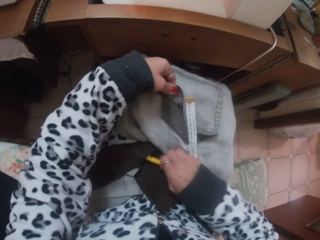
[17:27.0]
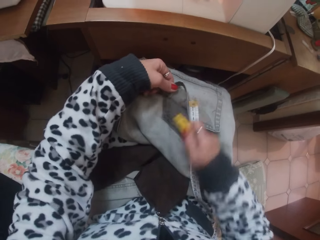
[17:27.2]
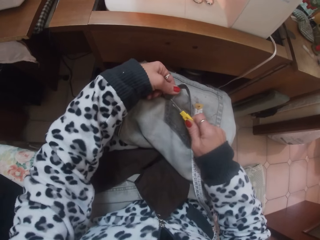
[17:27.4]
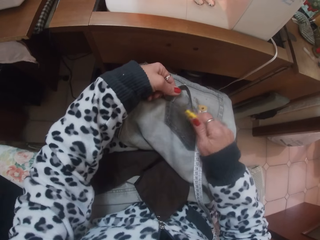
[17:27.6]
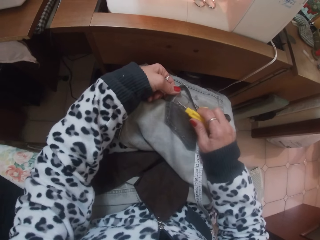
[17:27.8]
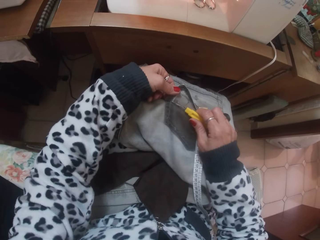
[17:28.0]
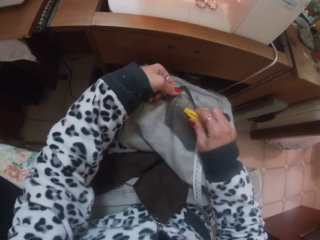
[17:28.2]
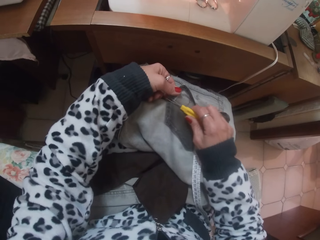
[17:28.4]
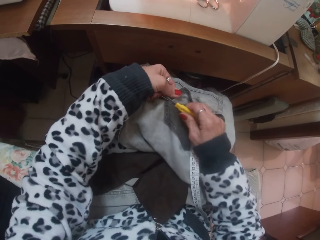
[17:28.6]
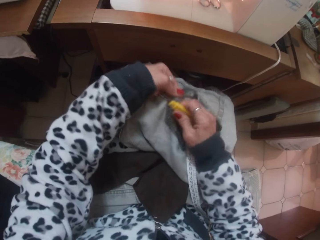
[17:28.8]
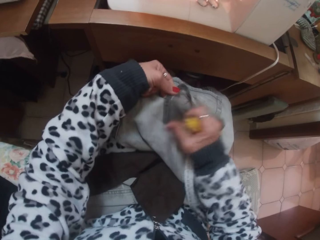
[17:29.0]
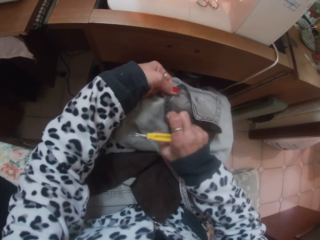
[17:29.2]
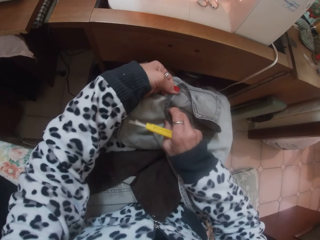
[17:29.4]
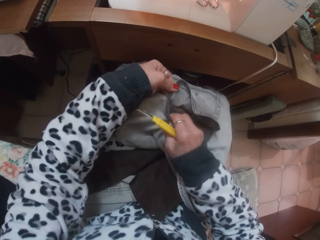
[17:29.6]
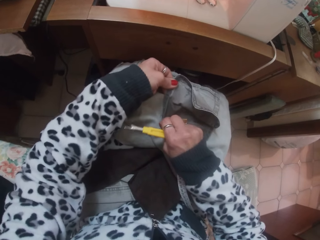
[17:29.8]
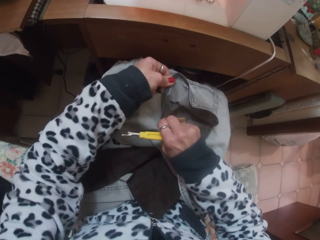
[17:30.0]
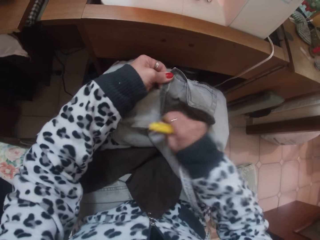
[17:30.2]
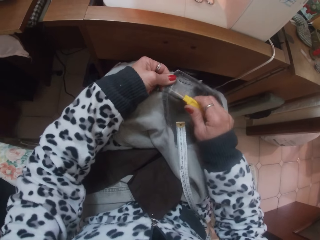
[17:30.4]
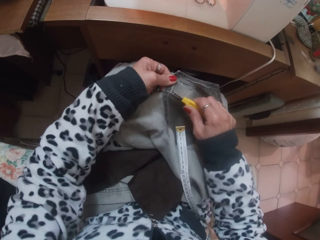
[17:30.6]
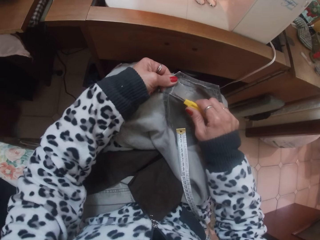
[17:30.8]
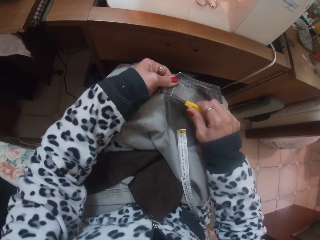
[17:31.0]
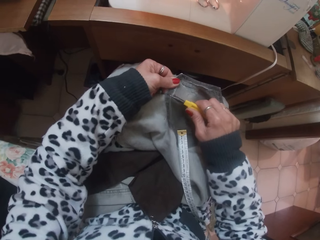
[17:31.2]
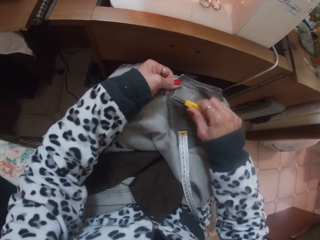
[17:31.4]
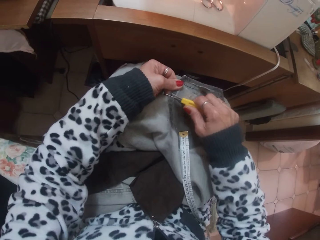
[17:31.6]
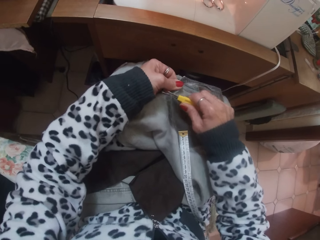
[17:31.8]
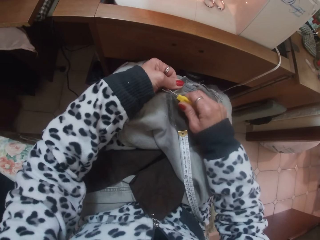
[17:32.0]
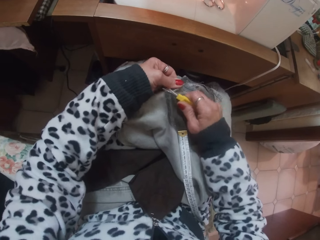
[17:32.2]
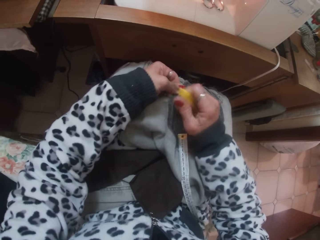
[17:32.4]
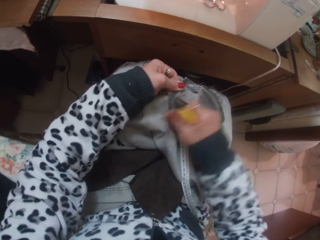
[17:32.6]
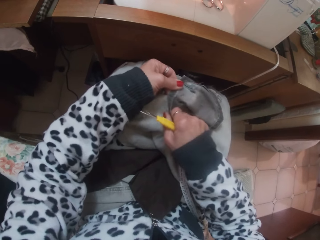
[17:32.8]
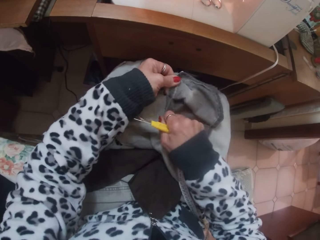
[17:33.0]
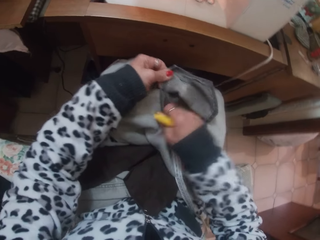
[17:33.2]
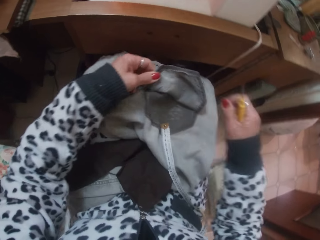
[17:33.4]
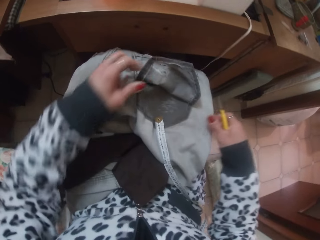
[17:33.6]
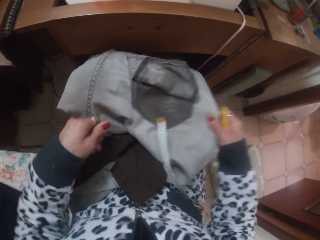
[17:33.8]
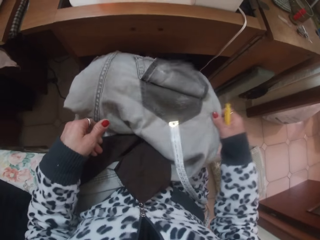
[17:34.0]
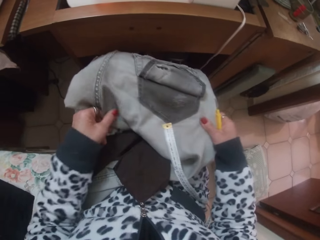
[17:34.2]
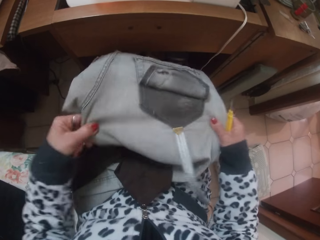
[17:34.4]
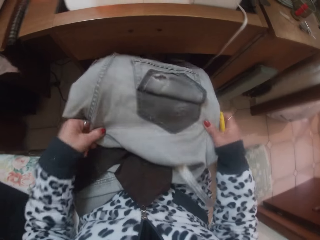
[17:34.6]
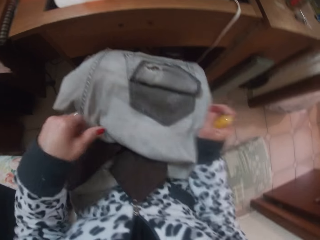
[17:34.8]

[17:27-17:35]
The camera wearer loosens the thread of the trouser pocket with the seam ripper in her right hand. She rips open the trouser pocket with her hands.

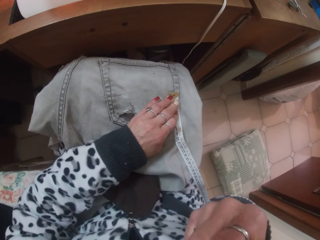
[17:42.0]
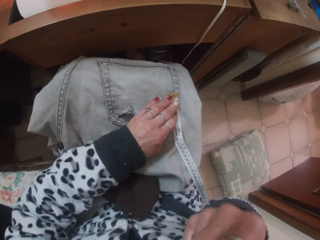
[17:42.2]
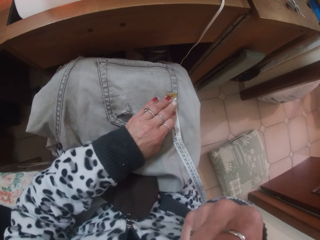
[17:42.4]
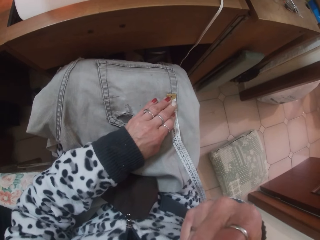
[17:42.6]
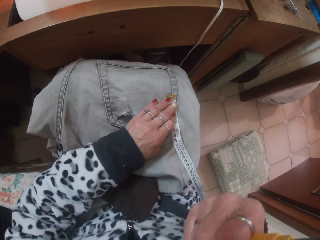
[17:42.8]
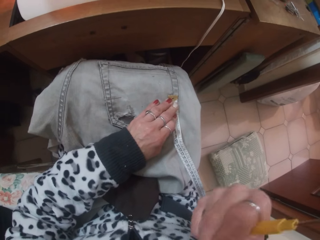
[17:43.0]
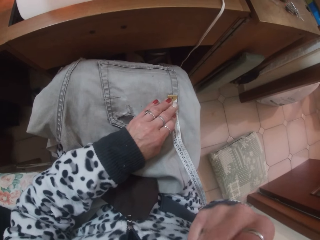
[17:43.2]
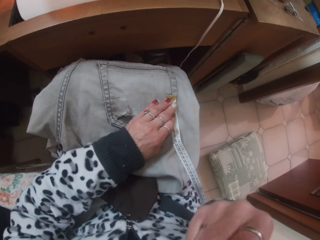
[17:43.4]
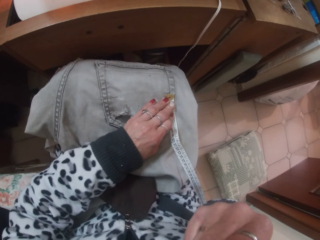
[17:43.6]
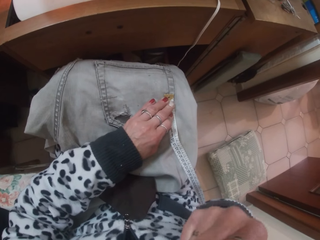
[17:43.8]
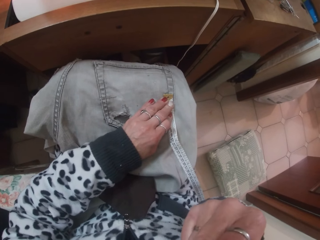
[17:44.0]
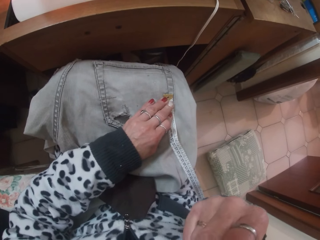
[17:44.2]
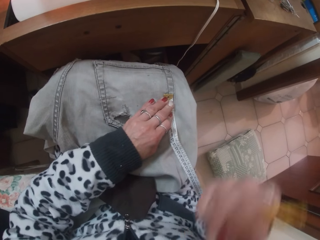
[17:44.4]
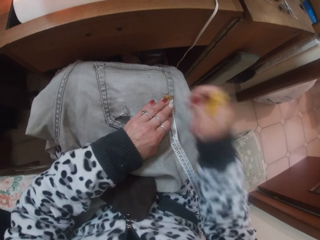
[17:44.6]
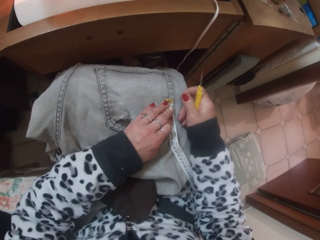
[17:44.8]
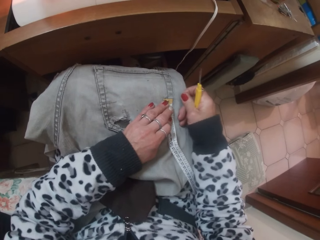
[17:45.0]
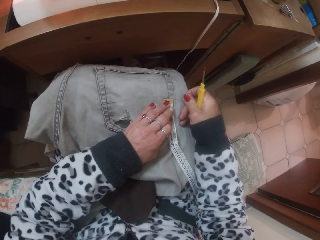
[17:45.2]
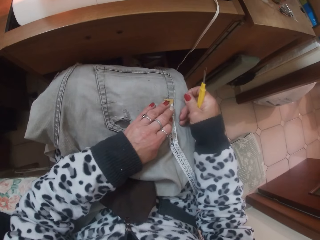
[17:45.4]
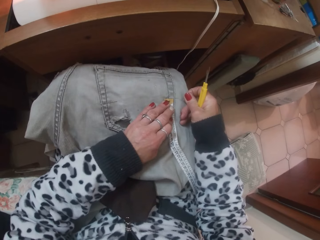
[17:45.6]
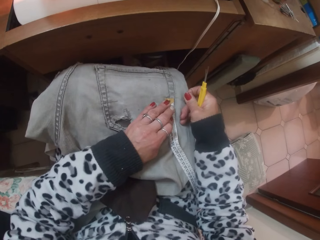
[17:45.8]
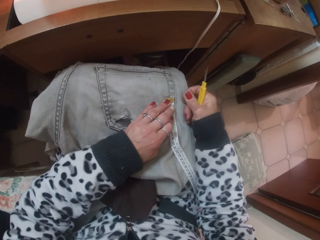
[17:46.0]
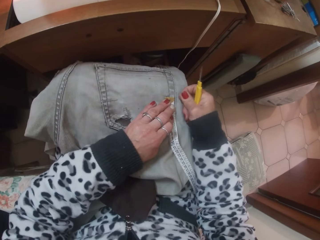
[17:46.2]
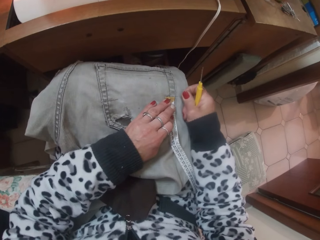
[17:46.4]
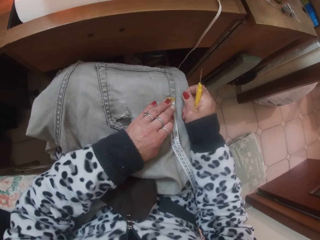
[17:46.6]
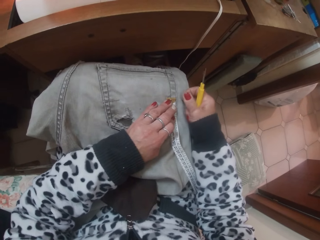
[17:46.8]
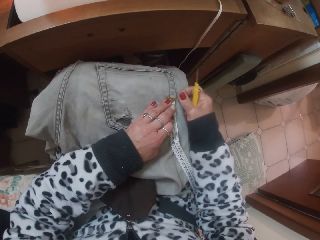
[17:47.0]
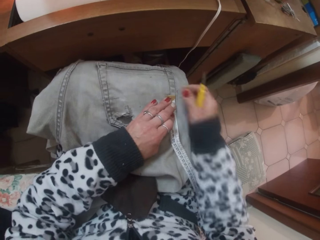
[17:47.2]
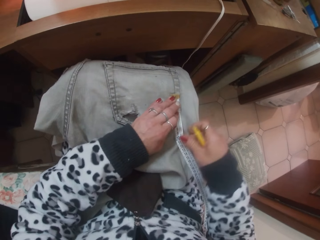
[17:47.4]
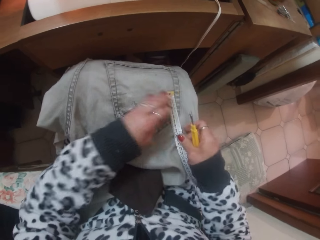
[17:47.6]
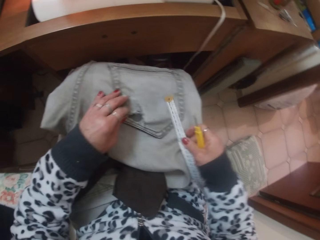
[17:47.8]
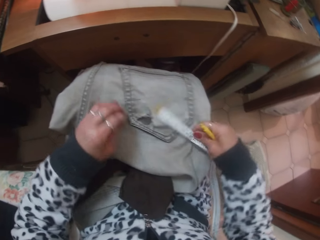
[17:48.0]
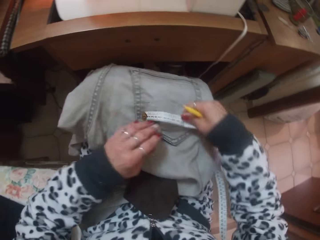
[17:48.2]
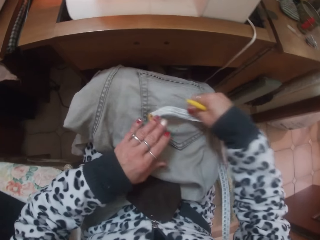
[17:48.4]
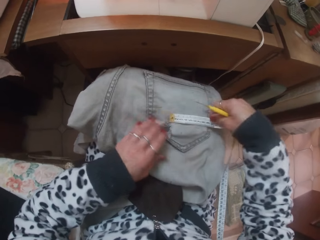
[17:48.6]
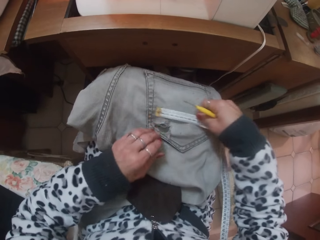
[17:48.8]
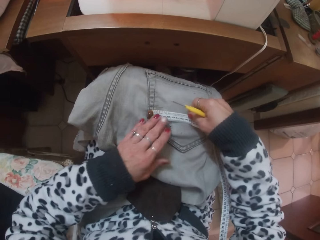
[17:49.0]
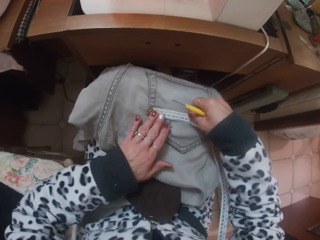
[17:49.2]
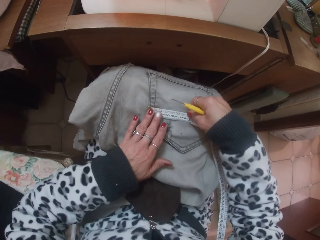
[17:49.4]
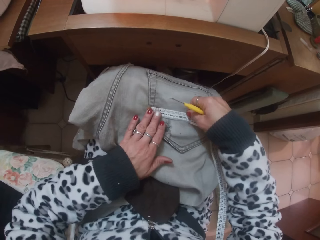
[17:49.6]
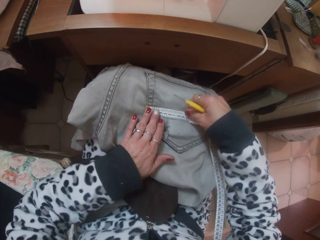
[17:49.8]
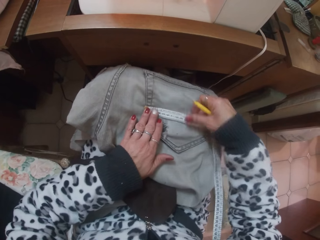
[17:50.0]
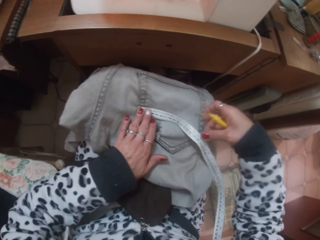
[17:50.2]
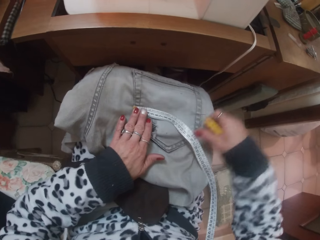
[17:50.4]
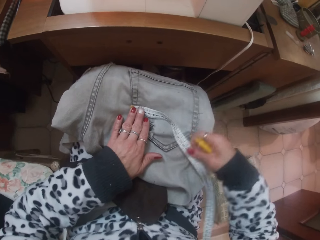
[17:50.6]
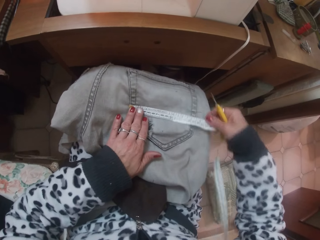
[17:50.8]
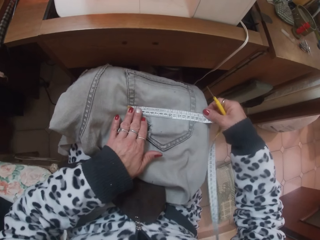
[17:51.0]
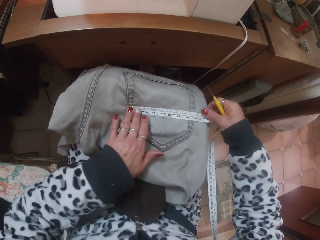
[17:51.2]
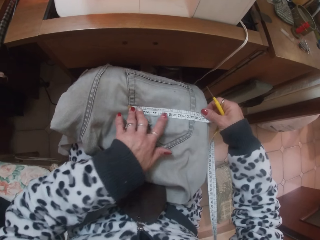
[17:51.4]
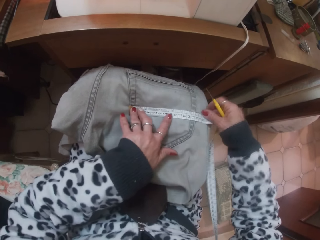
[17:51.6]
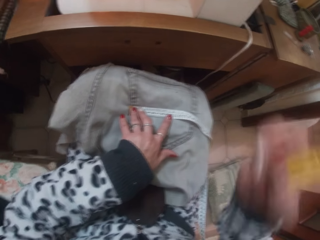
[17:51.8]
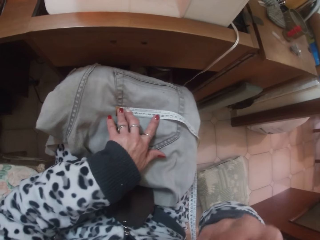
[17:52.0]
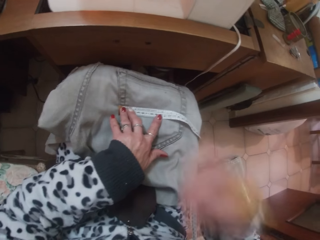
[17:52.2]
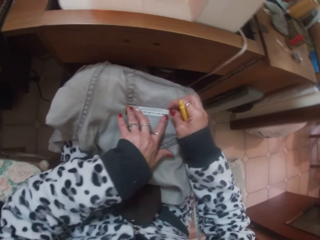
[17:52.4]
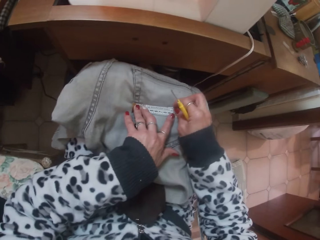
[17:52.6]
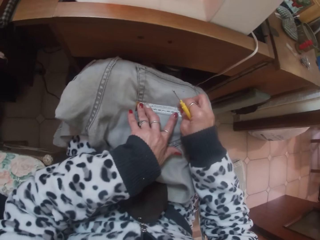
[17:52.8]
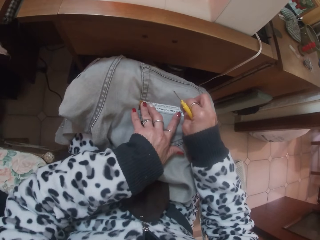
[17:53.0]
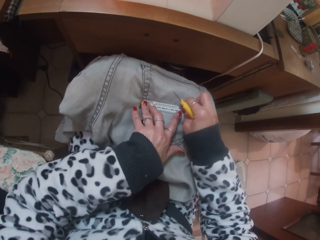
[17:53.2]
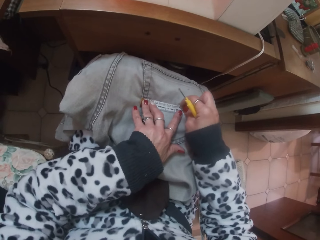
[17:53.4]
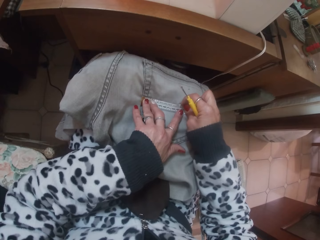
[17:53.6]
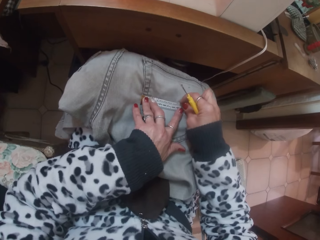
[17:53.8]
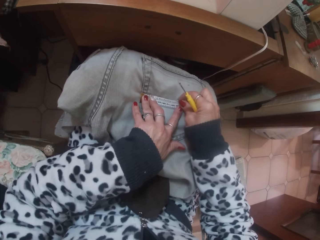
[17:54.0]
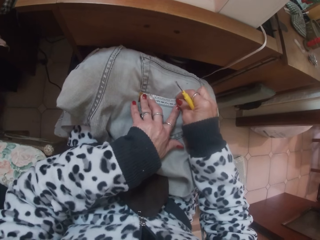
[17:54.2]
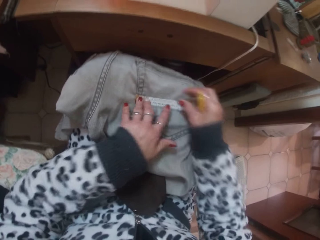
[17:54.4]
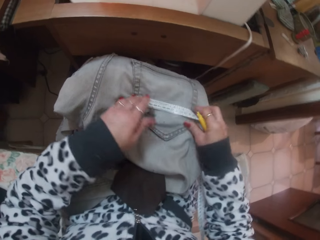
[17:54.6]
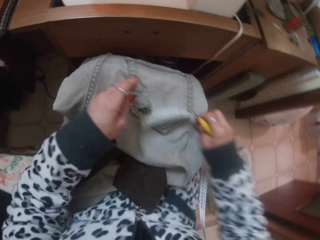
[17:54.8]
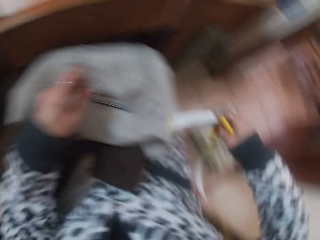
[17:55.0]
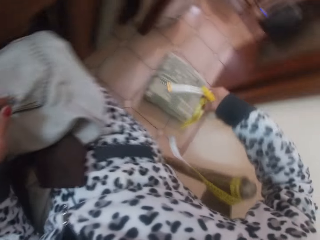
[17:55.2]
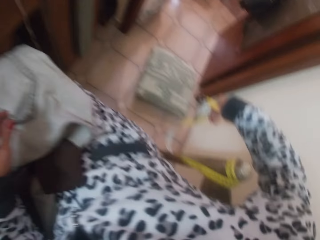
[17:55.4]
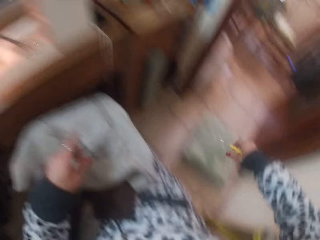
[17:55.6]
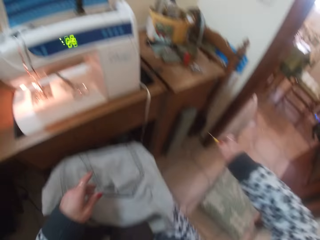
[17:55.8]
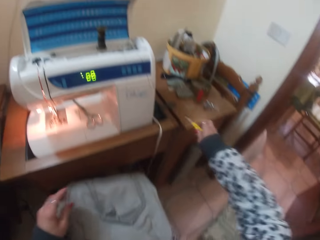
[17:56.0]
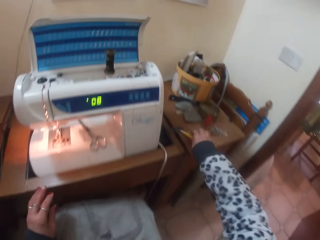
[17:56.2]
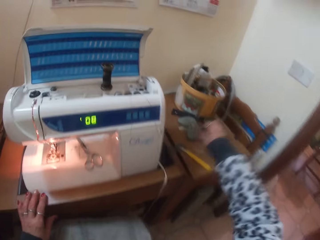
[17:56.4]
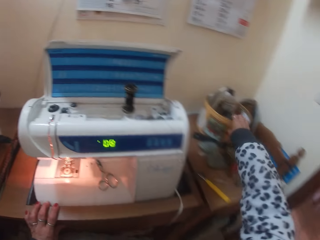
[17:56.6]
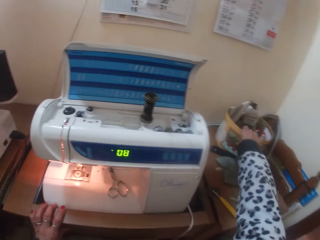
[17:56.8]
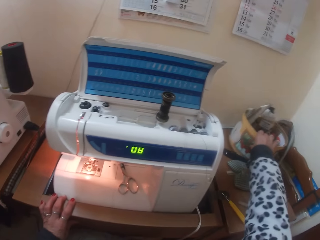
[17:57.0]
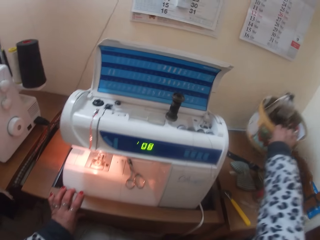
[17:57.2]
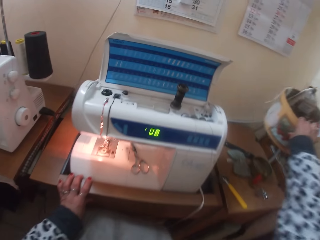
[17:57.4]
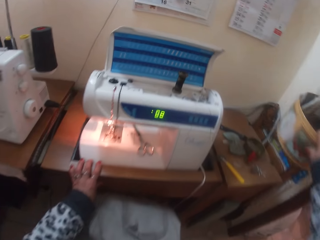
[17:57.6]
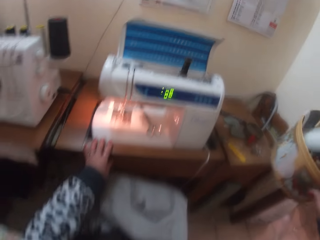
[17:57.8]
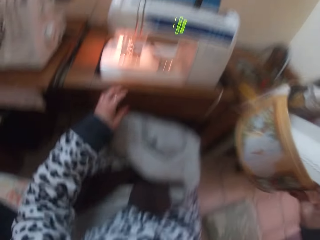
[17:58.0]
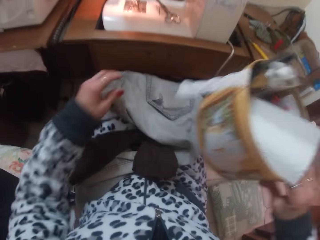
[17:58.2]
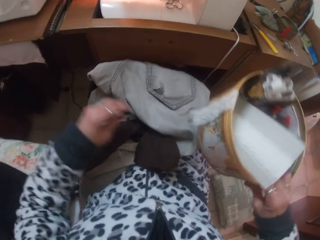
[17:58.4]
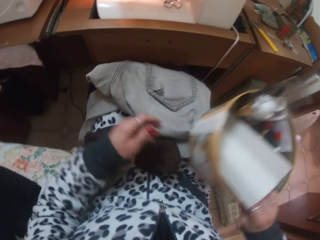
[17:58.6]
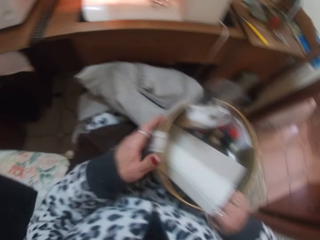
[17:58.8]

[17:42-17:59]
The camera wearer takes a pin from her mouth. She inserts the pin in the marked point with her right hand. She measures a part of the trouser pocket with the tape rule in her hands. She takes a pin from her mouth. She inserts the pin in the marked point with her right hand. She drops the tape rule in her right hand on the floor. She places the seam ripper in her right hand on the table. She picks up a bowl of threads from the table with her right hand.
